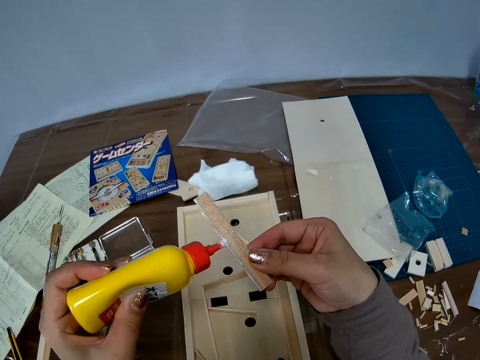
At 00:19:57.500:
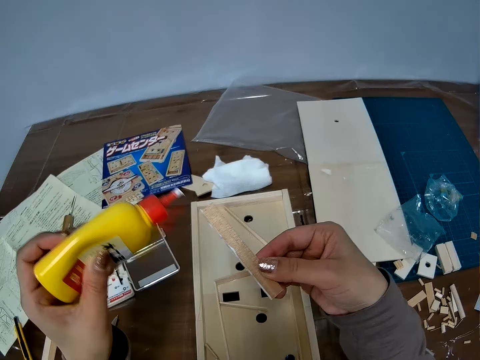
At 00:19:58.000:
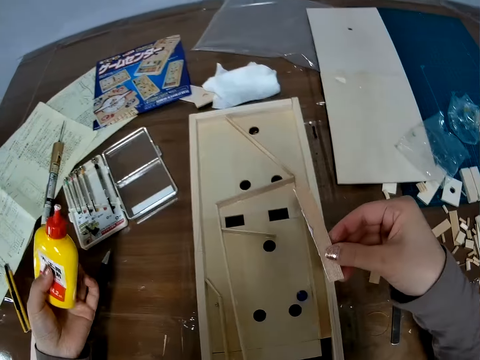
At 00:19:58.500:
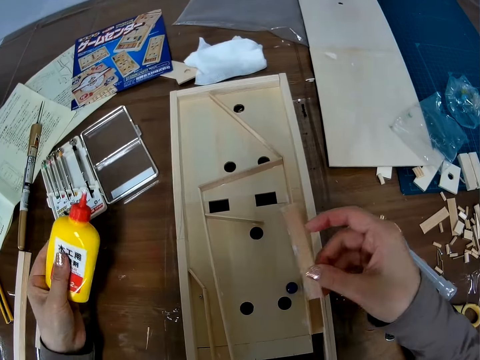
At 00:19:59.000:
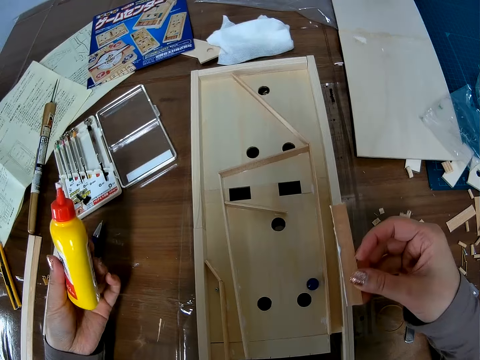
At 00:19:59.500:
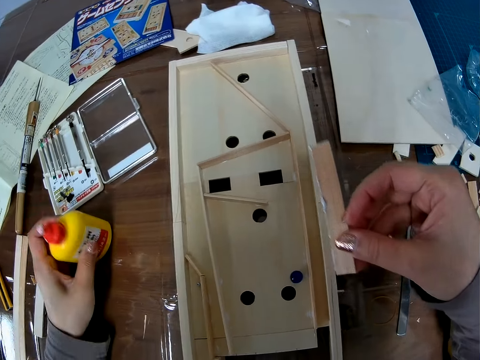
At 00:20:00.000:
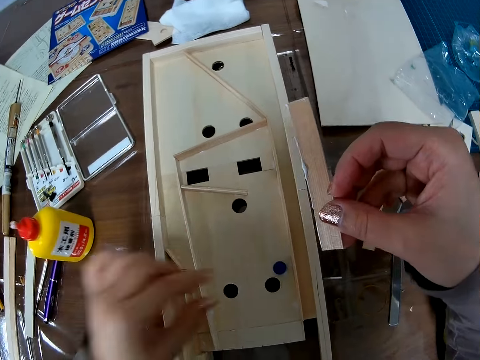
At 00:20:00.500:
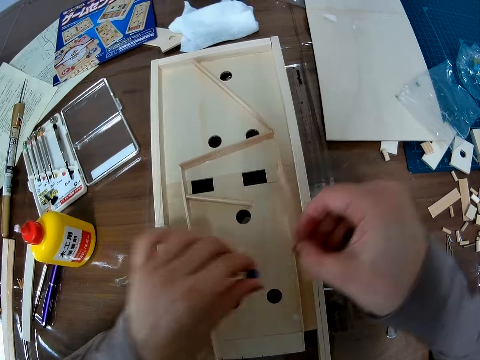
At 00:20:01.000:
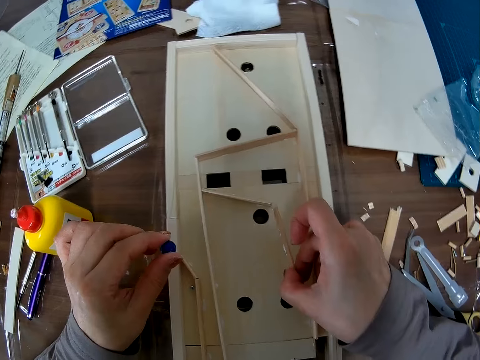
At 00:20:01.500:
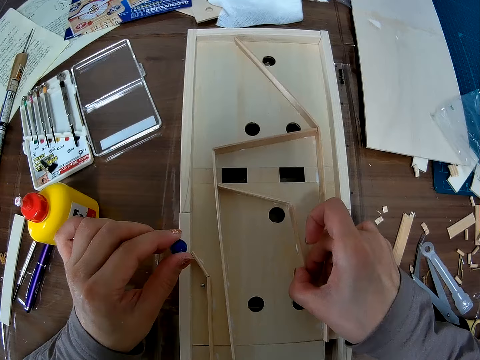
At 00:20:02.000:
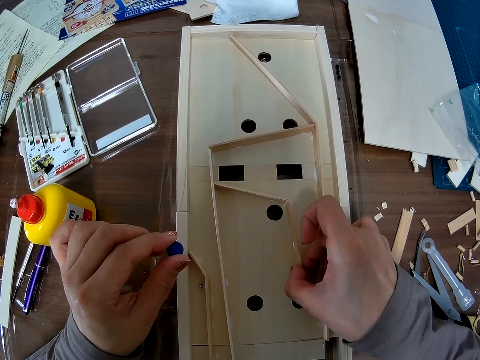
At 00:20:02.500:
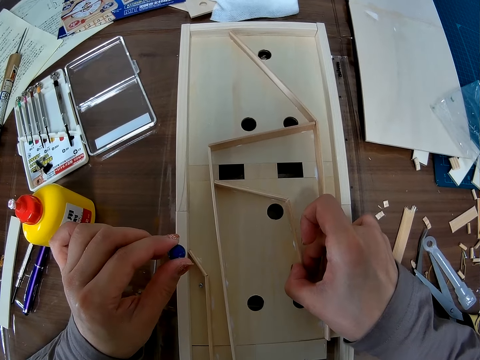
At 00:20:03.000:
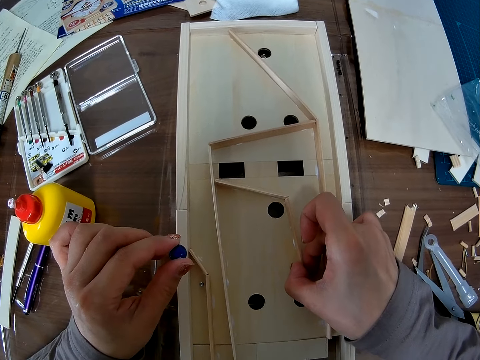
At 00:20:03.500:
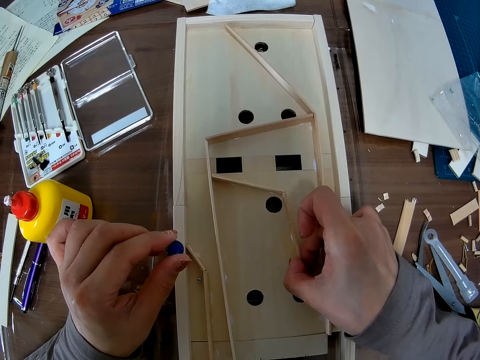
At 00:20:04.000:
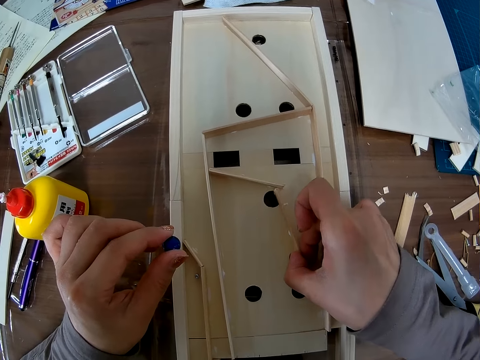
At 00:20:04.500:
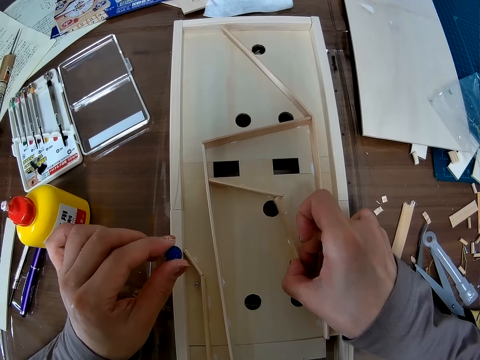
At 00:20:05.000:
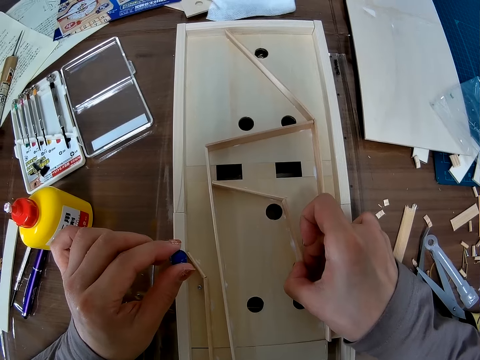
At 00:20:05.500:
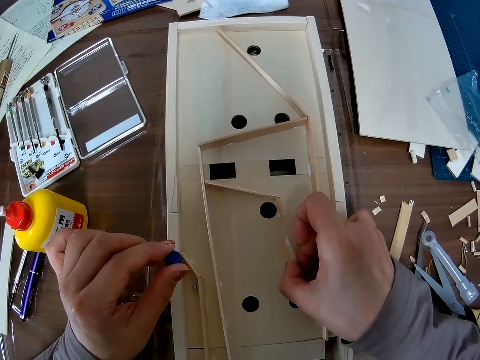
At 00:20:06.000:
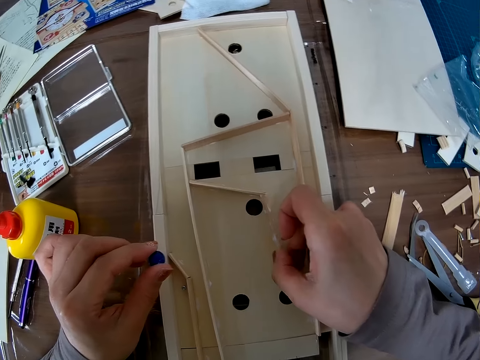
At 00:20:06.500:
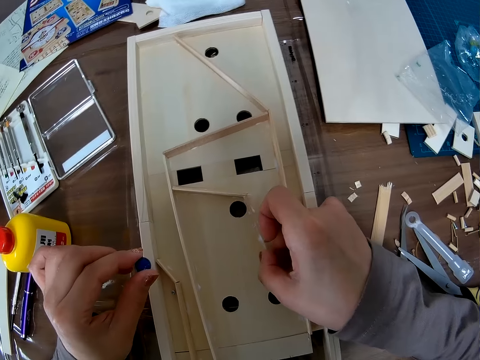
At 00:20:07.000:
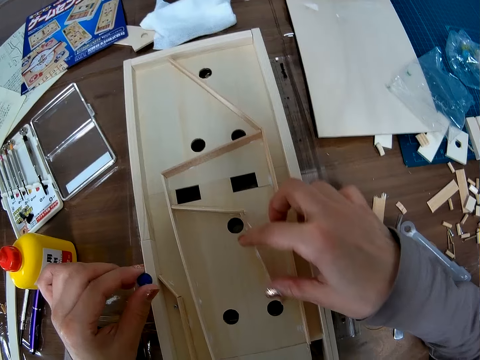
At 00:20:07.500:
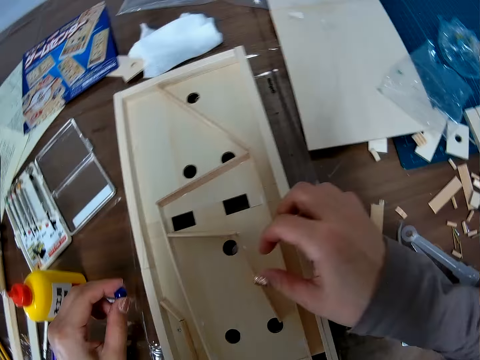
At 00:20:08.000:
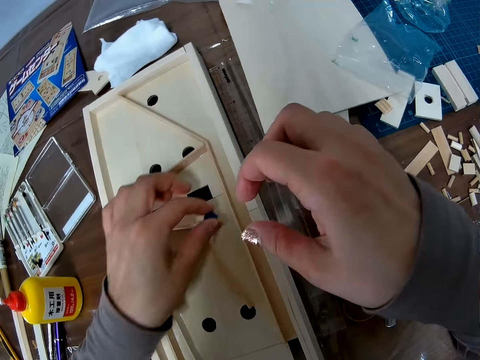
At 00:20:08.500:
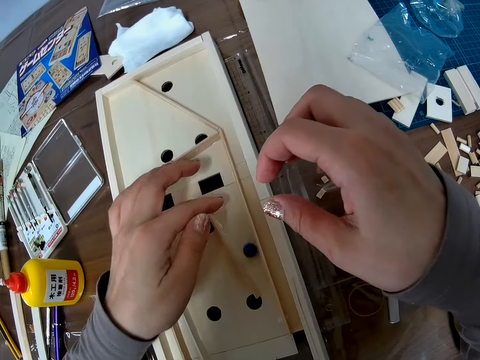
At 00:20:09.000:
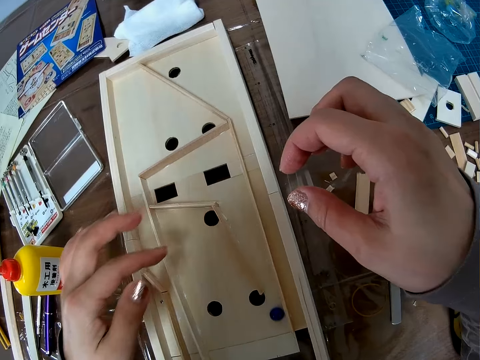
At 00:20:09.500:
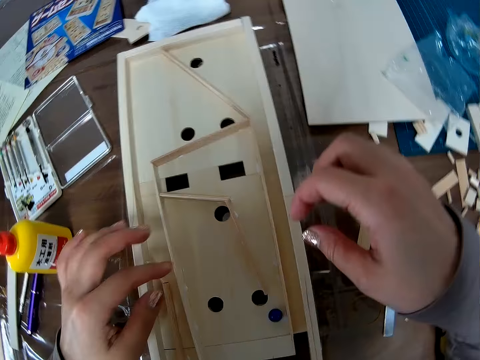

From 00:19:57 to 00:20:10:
The camera wearer places the adhesive glue on the table. She picks up the glass marble or crystal stone in the wooden craft. She sticks the wooden block with glue on the wooden pinball machine, and fixes the wooden block with her right hand. She adjusts the piece of wood in the wooden craft. She places the glass marble on the wooden pinball machine, and strikes the glass marble with her finger. She passes the crystal stone in between a piece of wood in the wooden craft.

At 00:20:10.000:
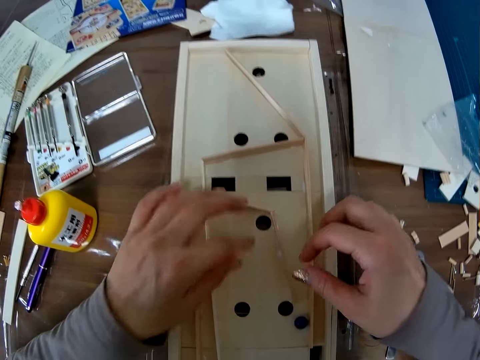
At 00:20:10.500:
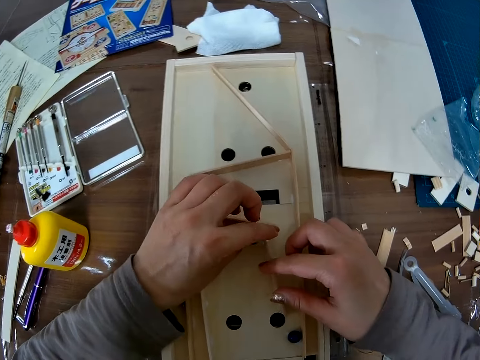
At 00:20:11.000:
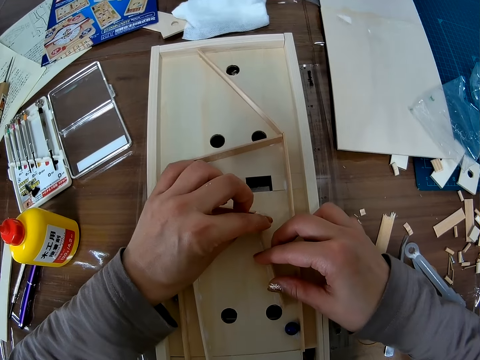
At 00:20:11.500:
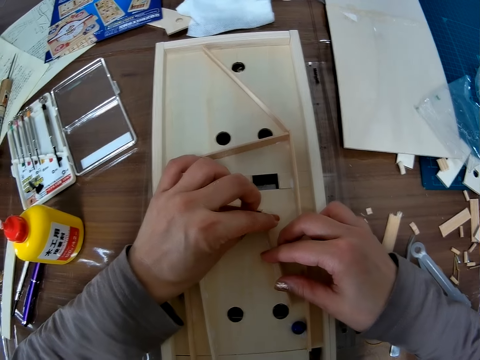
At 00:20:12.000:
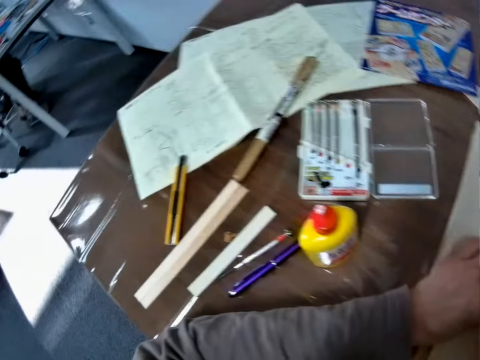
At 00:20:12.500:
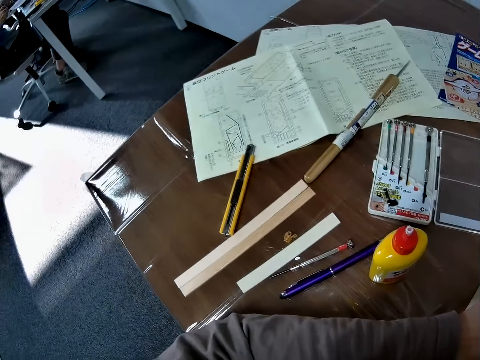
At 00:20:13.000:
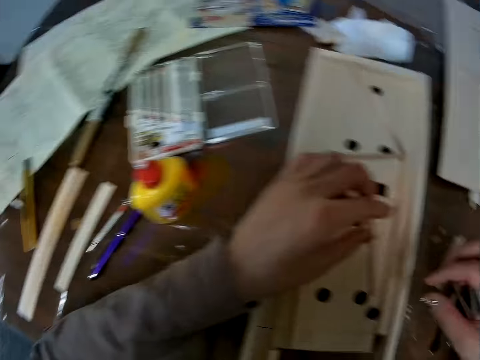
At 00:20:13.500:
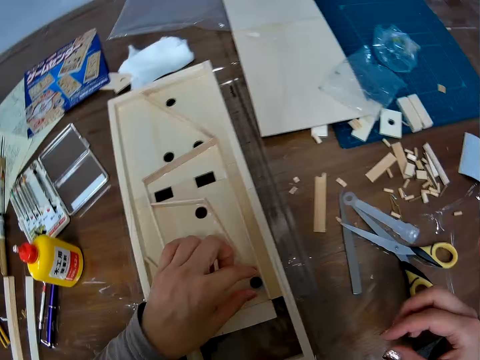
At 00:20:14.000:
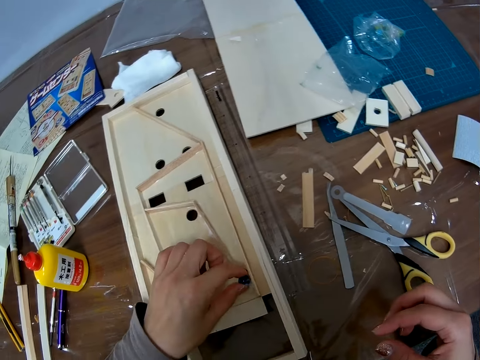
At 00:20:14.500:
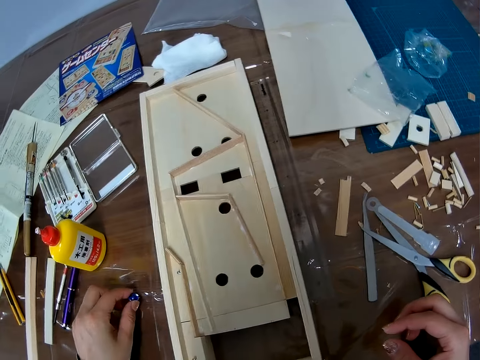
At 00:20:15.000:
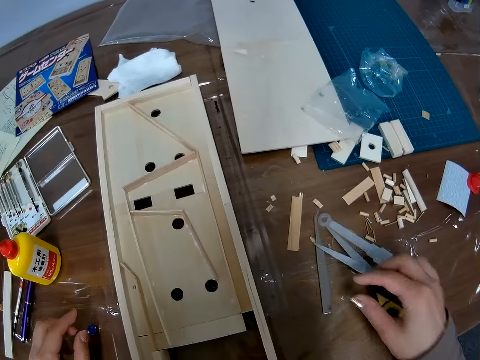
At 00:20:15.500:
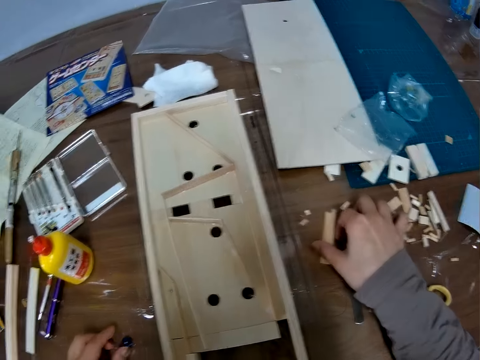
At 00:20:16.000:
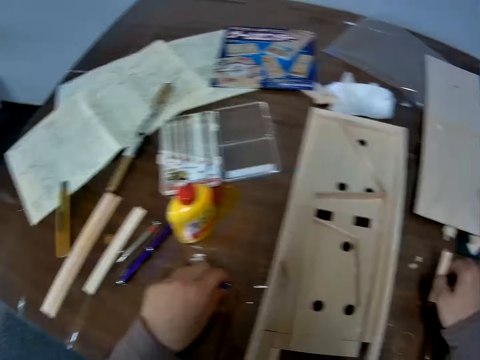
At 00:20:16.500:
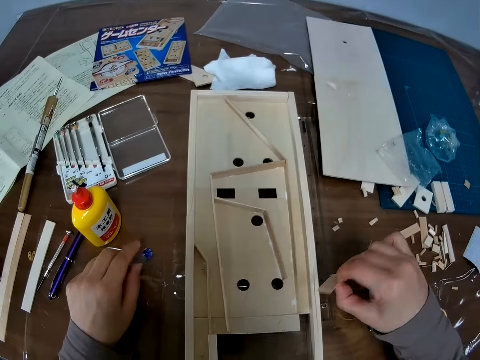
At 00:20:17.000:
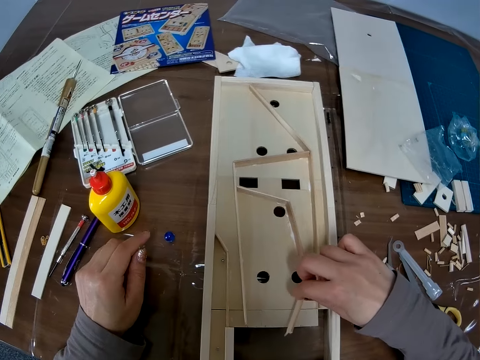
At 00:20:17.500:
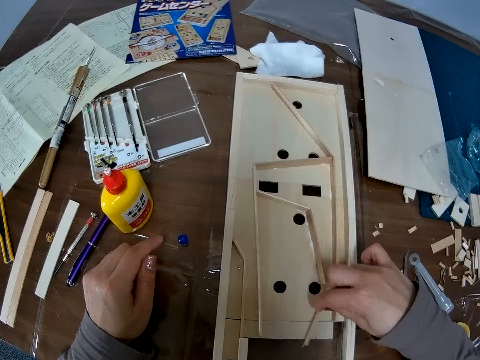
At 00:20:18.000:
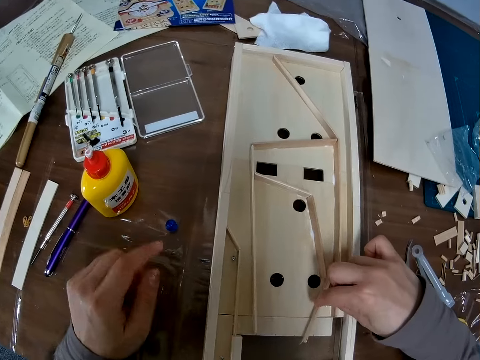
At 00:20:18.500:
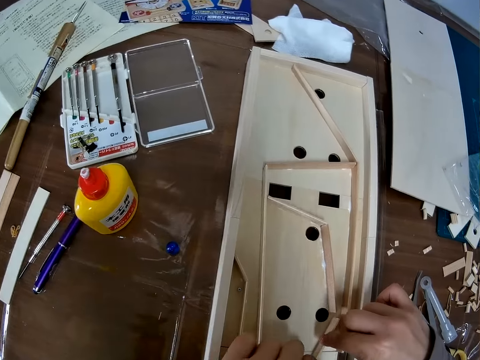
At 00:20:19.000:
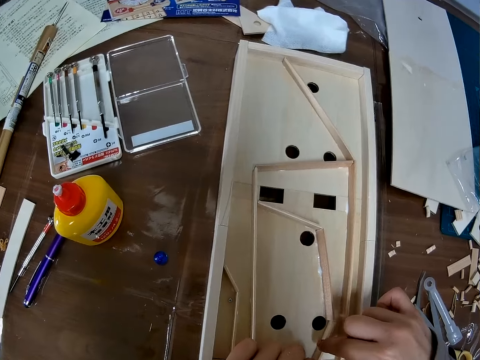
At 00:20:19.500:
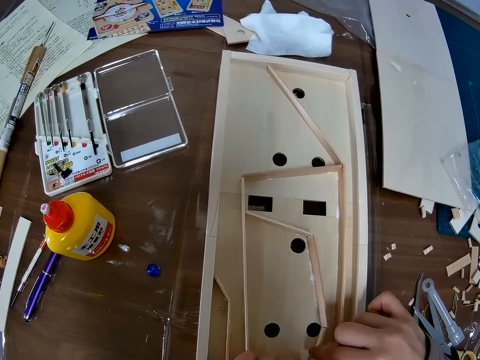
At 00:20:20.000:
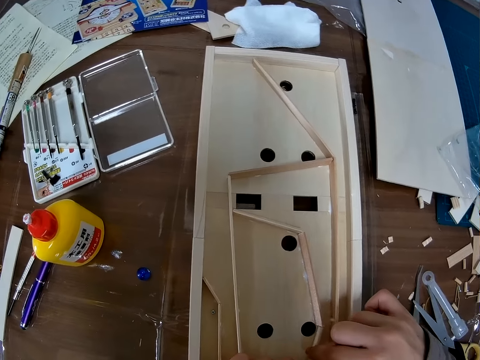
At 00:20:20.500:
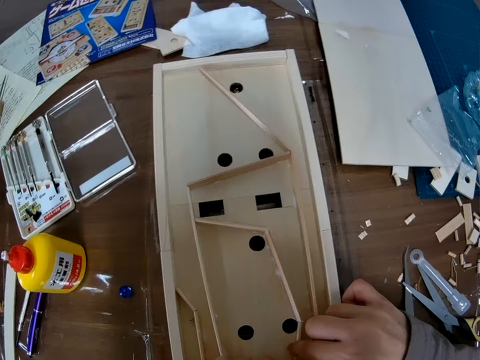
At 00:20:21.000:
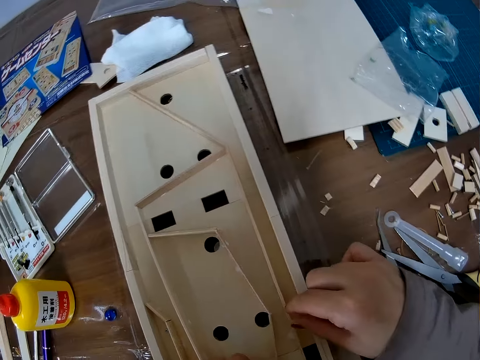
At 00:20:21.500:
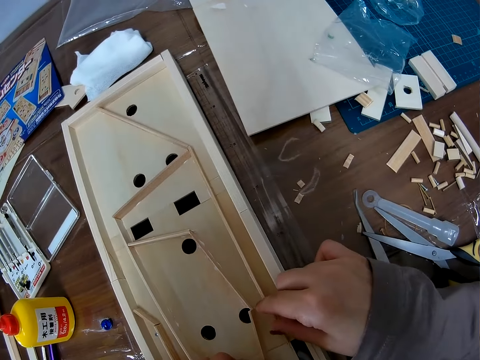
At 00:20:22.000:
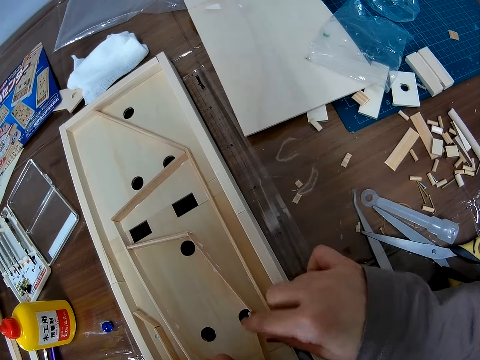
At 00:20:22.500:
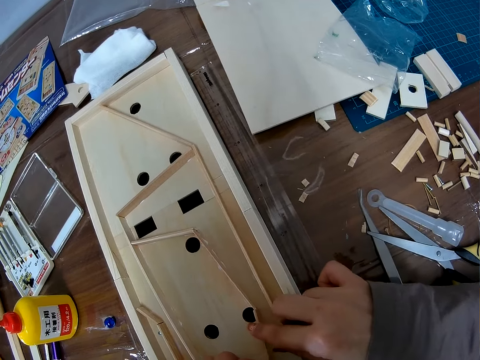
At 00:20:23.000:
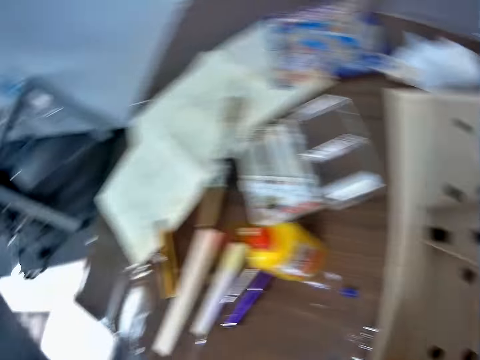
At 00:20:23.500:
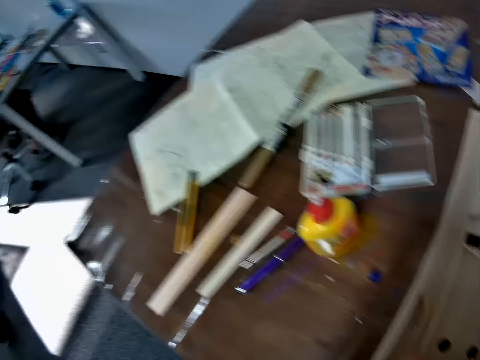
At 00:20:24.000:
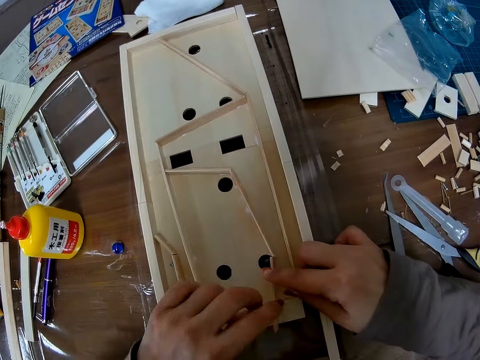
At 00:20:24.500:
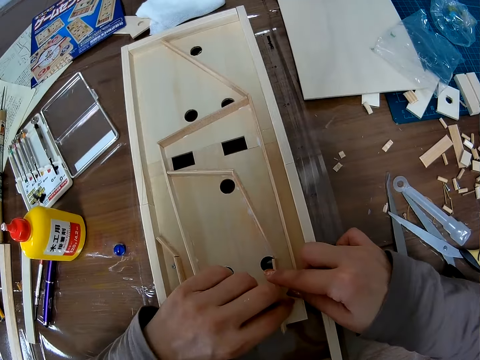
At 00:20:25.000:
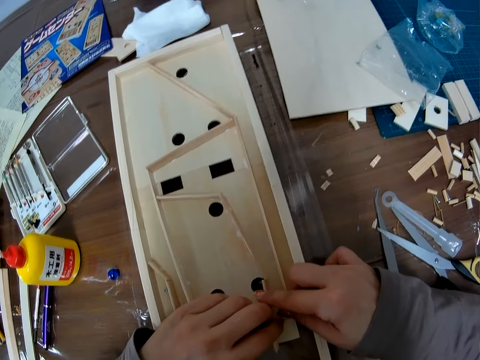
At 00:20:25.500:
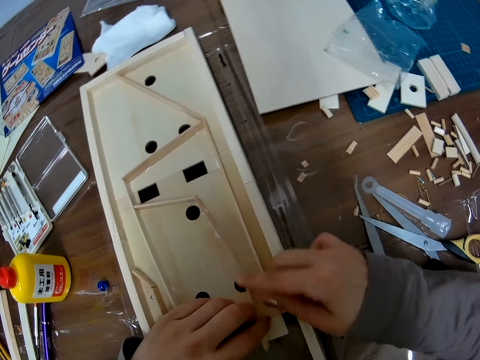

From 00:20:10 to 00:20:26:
The camera wearer fixes the wooden block in the wooden craft with her hands. She looks at the illustration paper. She picks up the glass marble in the wooden craft, and places the glass marble on the table. She picks up another piece of wood on the table. She holds the glass marble, and places the glass marble on the table. She places the wooden block with glue on the wooden pinball machine. She holds the wooden block with her hands, and fixes the wooden block with her hands. She looks at the illustration paper.
